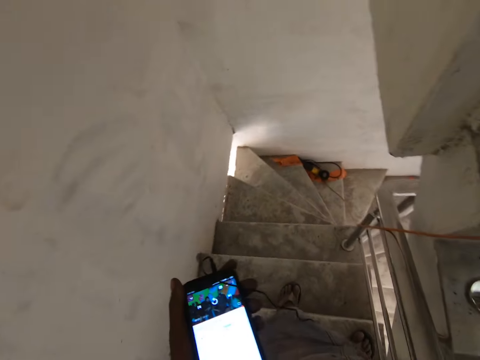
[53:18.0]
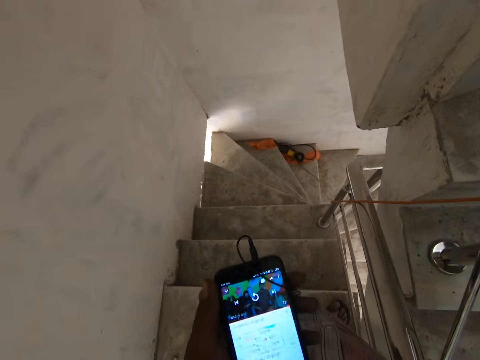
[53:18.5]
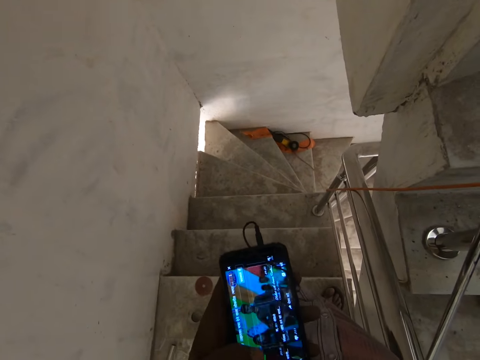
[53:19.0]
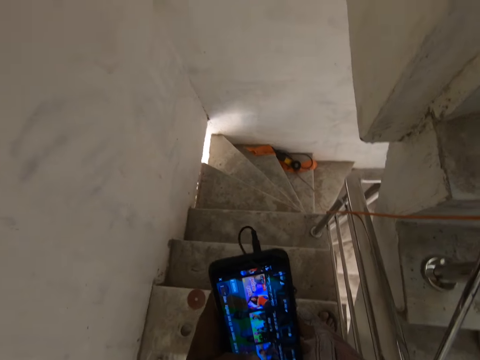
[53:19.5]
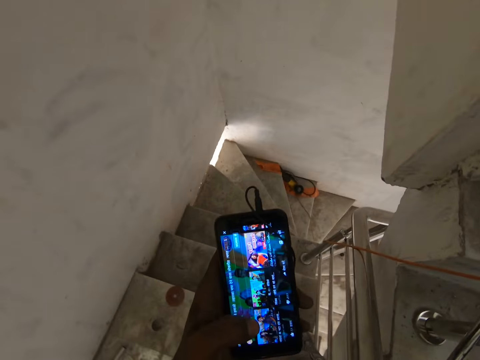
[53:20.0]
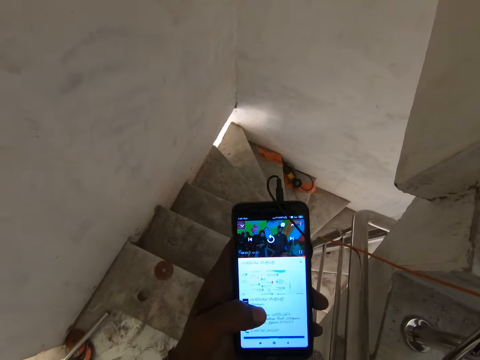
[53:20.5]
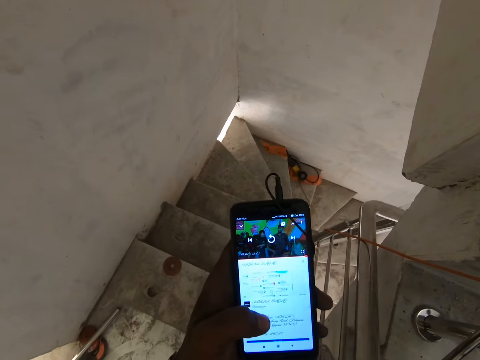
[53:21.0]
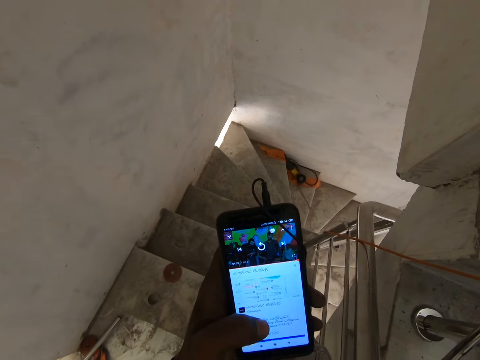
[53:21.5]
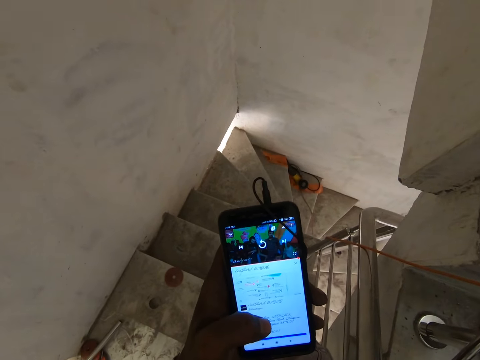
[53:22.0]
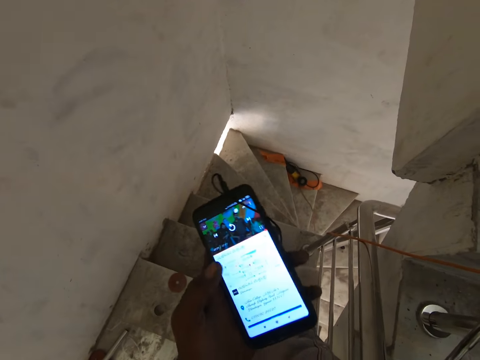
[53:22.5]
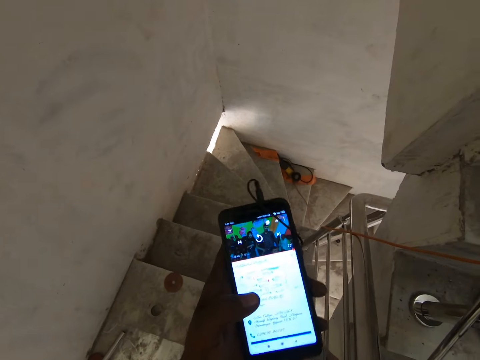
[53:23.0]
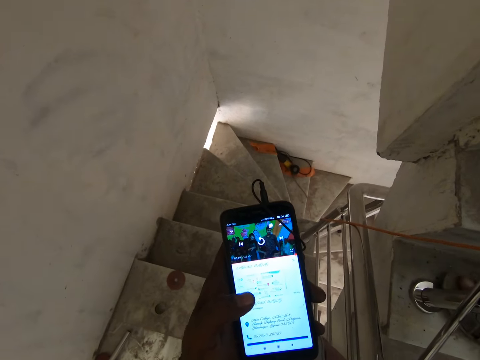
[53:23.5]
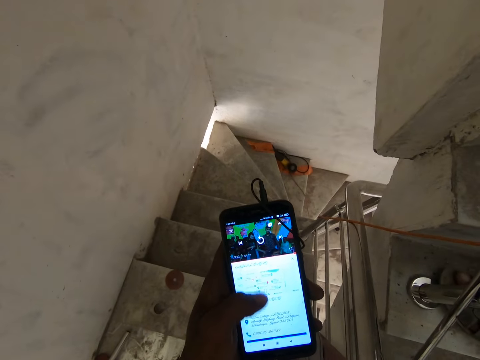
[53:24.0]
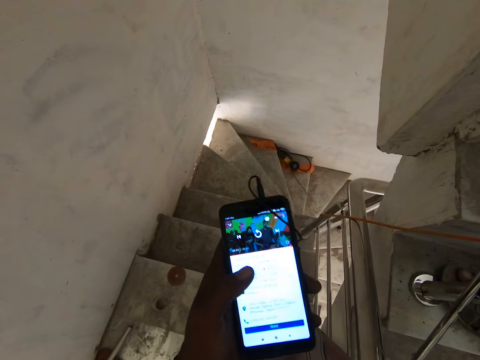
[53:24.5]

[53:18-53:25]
The camera wearer operates the phone with his left hand.

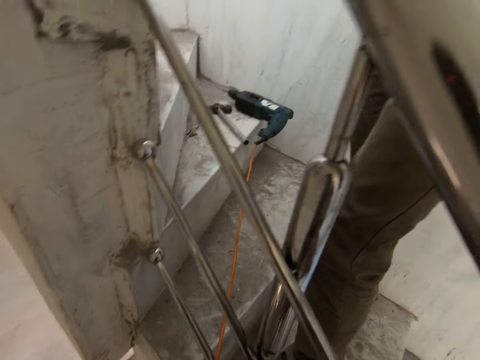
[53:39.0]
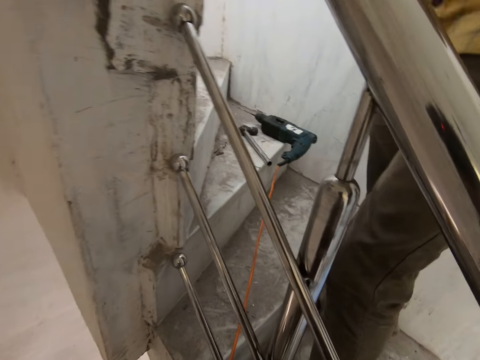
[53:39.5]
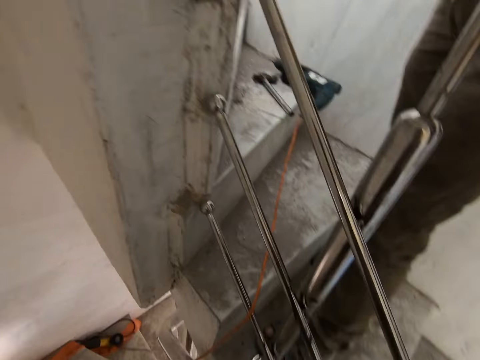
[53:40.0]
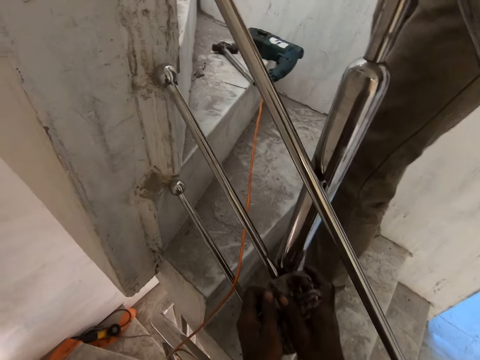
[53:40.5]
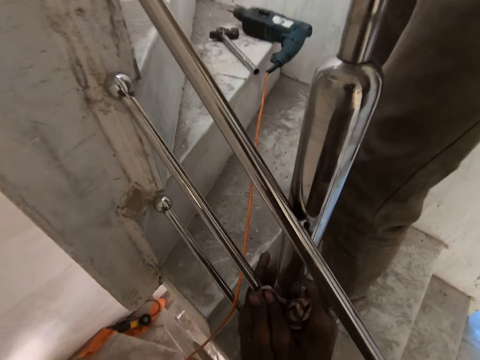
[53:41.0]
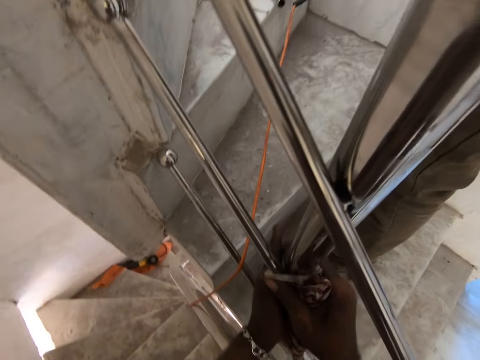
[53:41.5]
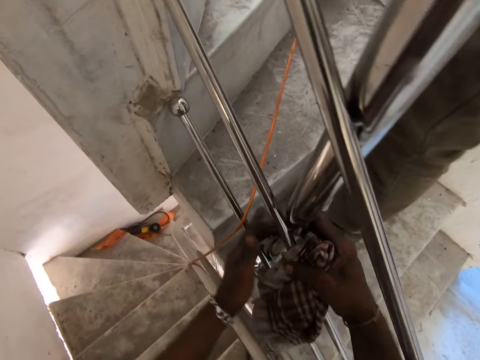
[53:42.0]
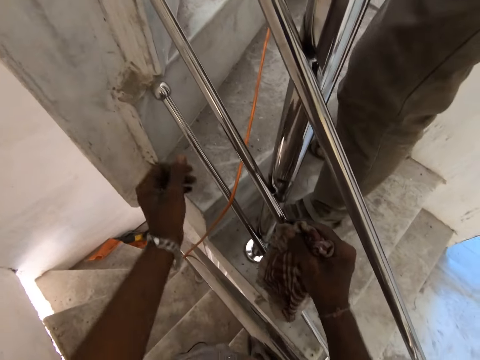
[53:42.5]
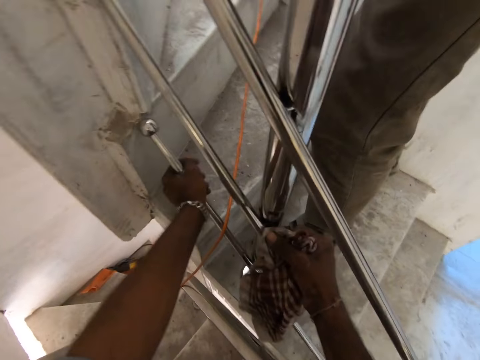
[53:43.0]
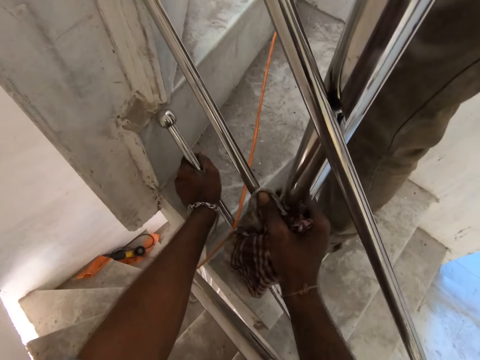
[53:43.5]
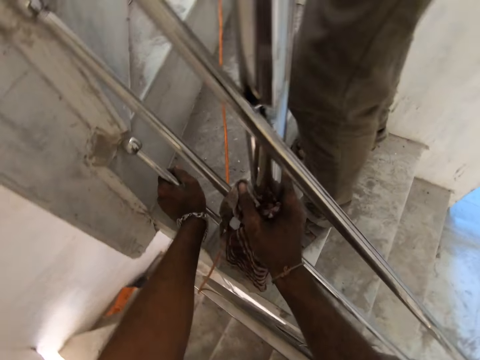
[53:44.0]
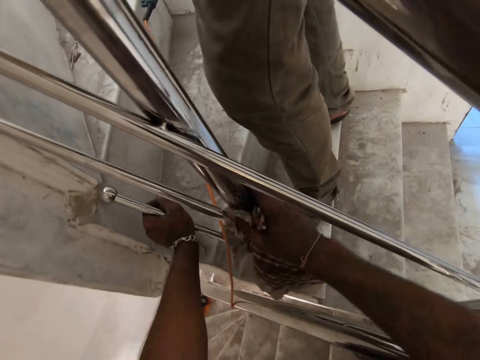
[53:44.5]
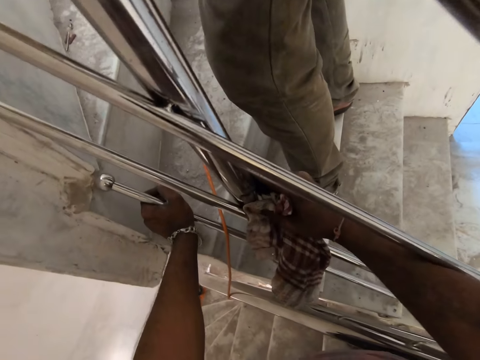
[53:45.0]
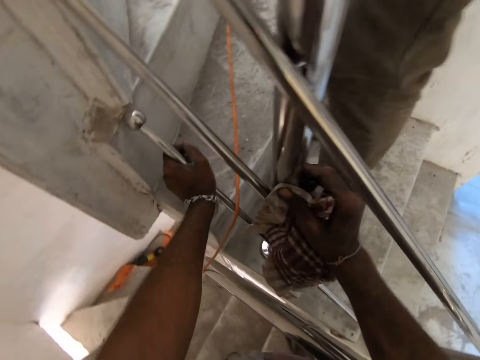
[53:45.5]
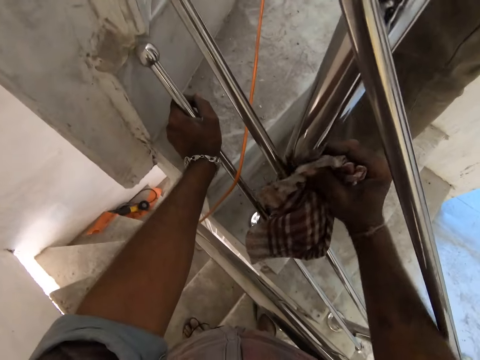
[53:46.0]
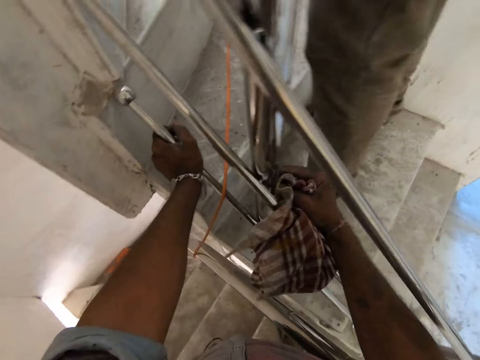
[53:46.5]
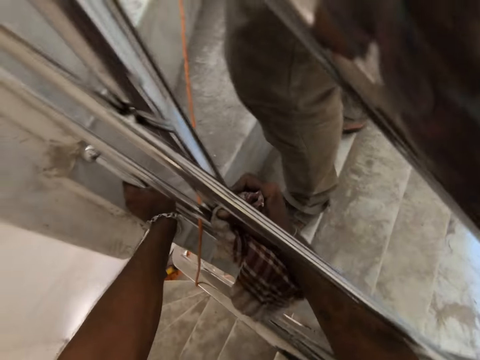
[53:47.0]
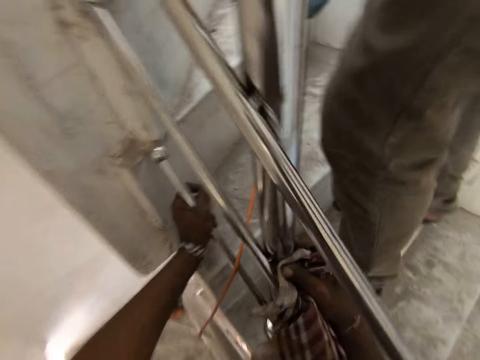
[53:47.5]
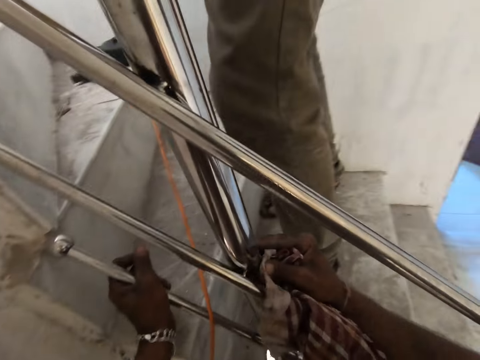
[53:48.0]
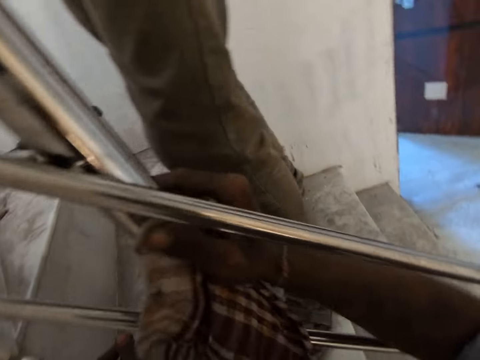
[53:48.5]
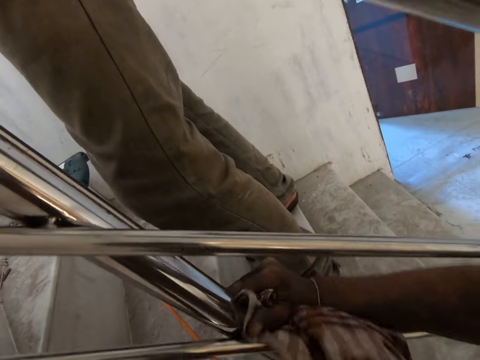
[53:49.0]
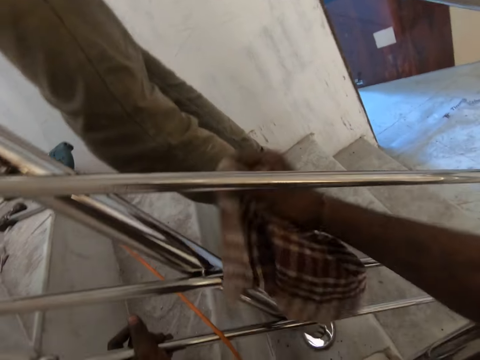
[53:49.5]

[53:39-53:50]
The camera wearer cleans the stairs rail with the napkin in both his hands. He holds the stairs rail with his left hand. He cleans the stairs rail with the napkin in his right hand.

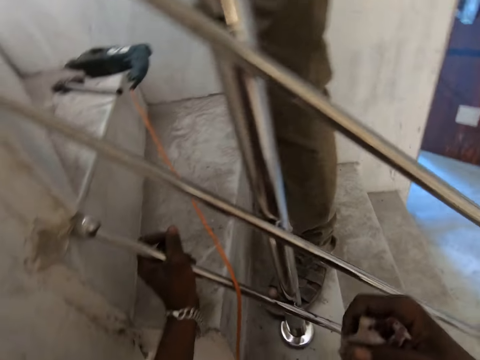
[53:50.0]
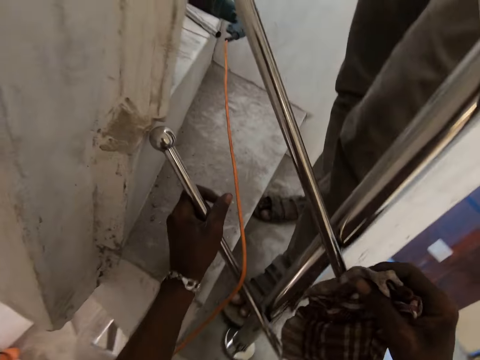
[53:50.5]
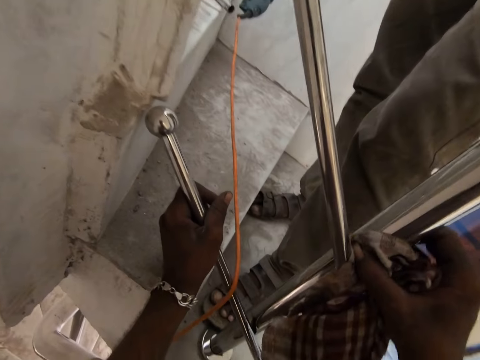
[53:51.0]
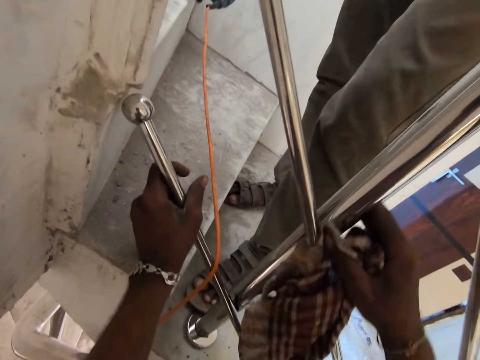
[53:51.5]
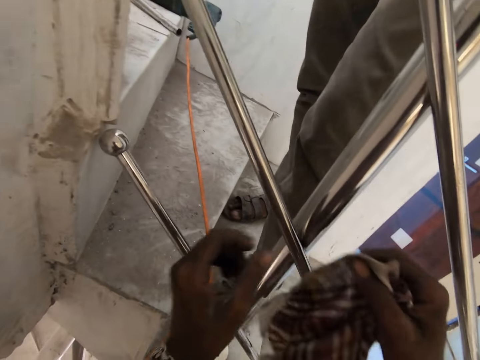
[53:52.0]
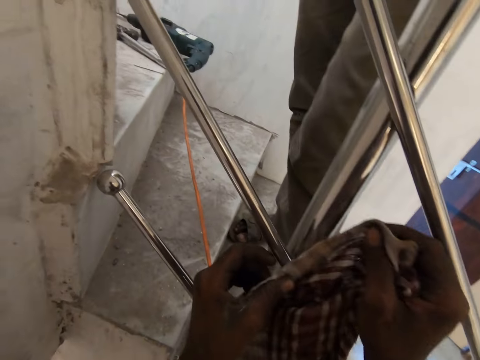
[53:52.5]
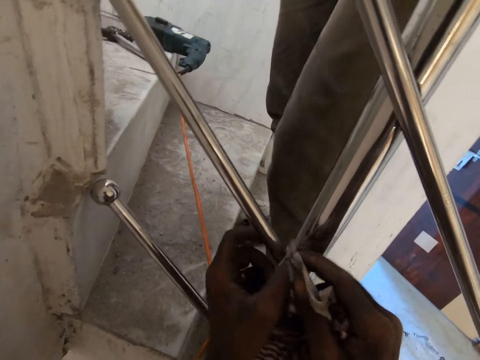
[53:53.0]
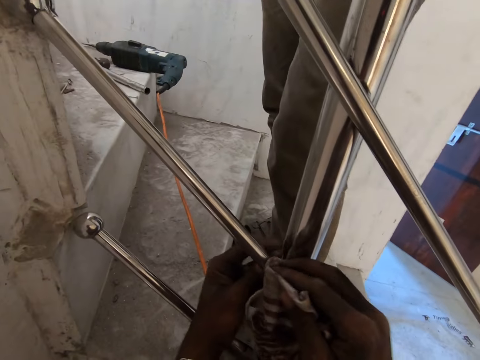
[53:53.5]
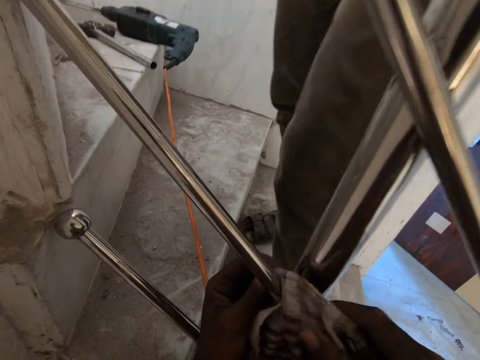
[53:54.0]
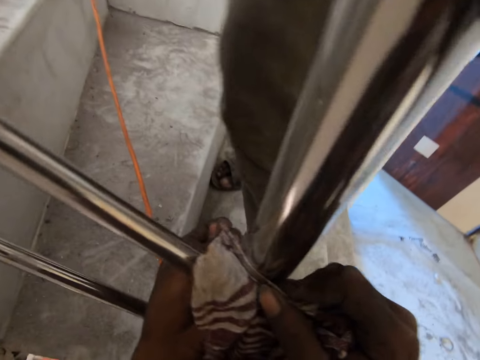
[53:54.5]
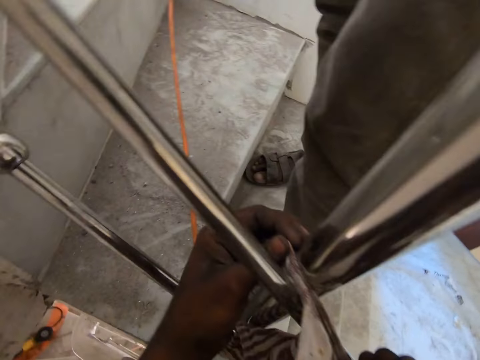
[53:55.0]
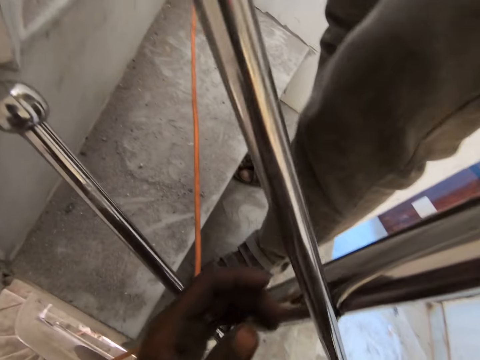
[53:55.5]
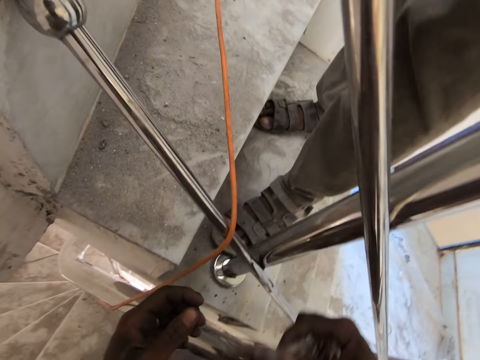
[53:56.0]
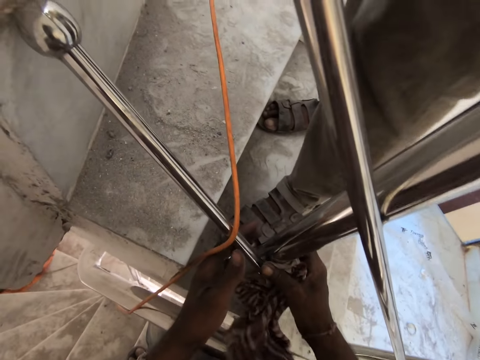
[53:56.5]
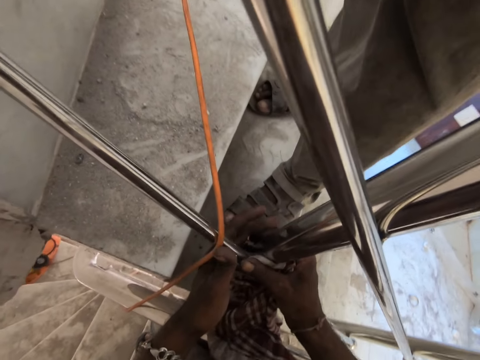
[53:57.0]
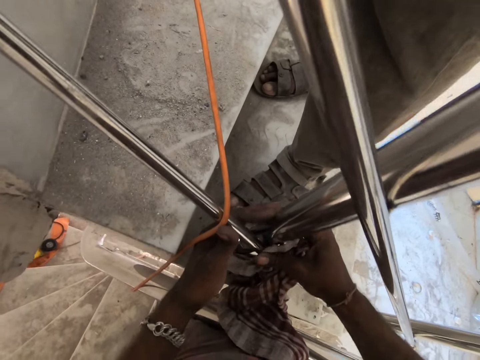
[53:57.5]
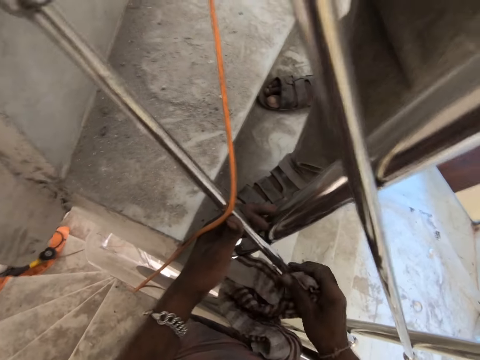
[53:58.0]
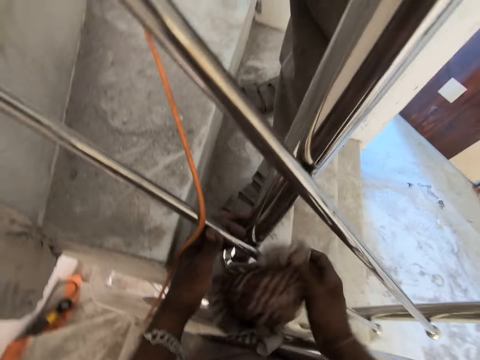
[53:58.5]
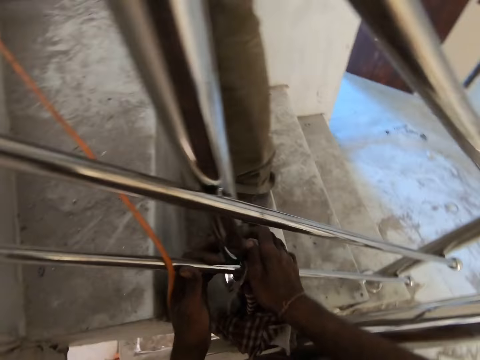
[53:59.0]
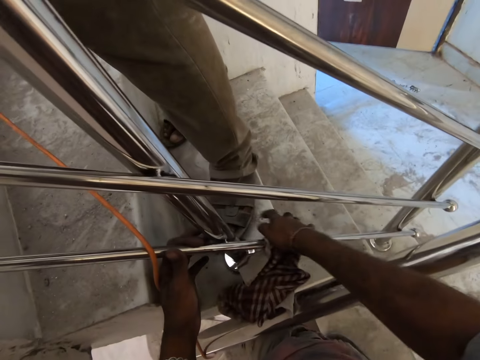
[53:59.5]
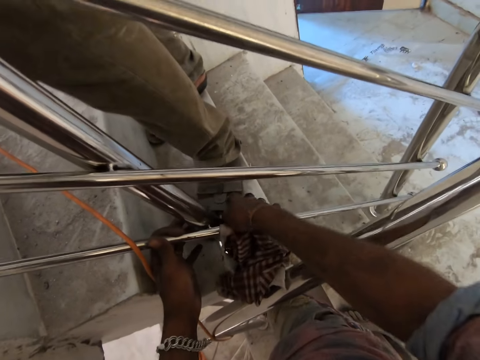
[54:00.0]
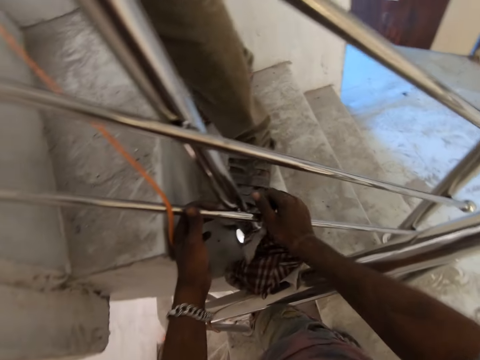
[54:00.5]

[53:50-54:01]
The camera wearer holds the napkin in both hands. He cleans the stairs rail with the napkin in his hands. He holds the stairs rail with his left hand. He cleans the stairs rail with the napkin in his right hand.
